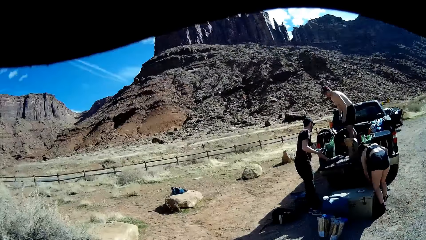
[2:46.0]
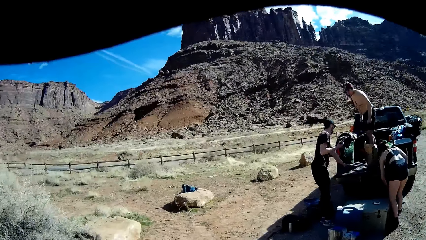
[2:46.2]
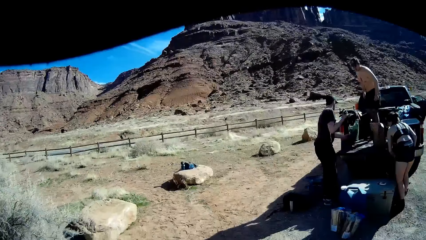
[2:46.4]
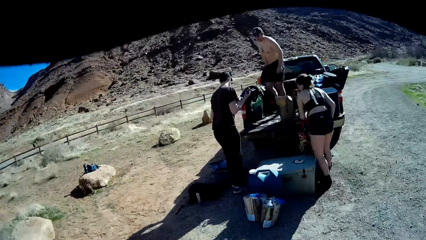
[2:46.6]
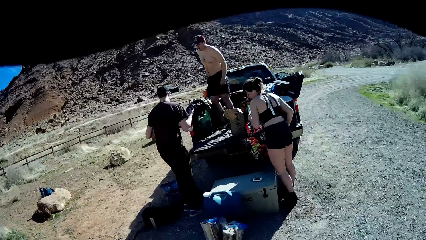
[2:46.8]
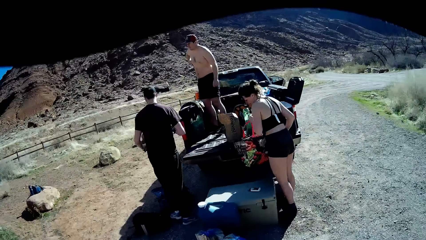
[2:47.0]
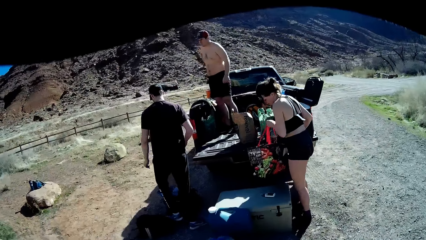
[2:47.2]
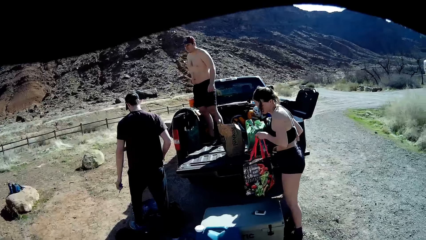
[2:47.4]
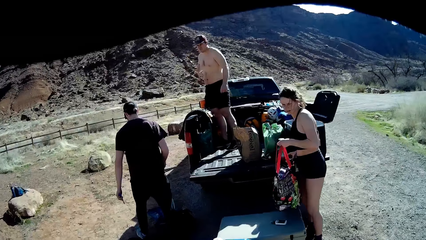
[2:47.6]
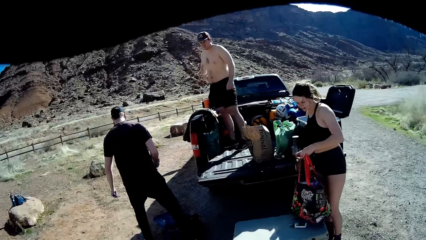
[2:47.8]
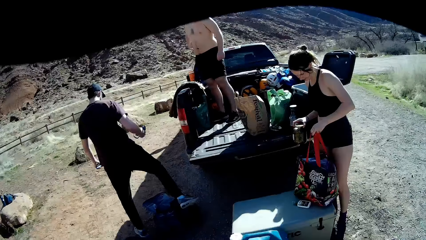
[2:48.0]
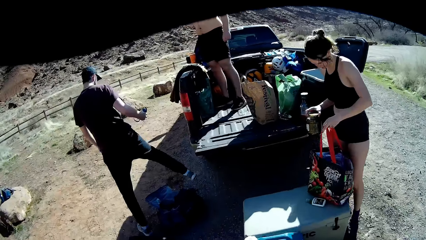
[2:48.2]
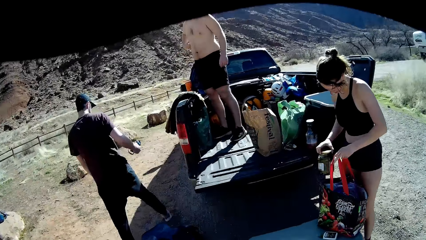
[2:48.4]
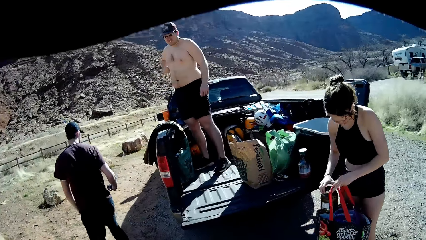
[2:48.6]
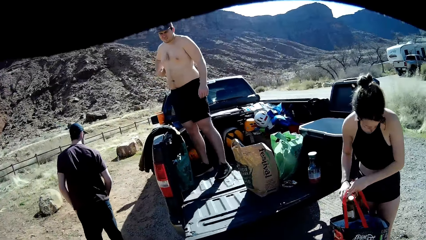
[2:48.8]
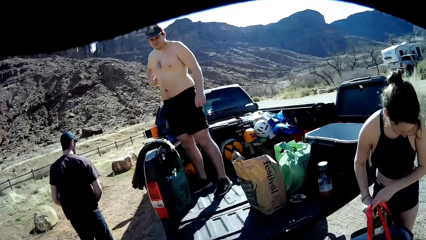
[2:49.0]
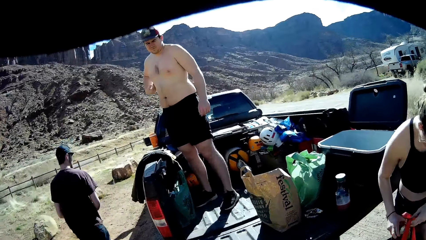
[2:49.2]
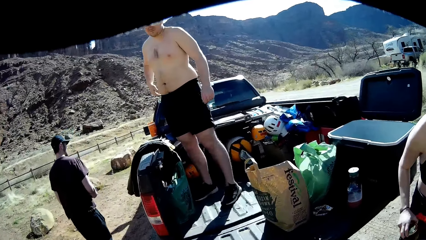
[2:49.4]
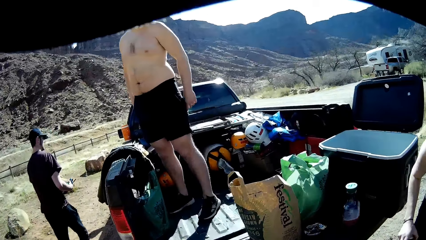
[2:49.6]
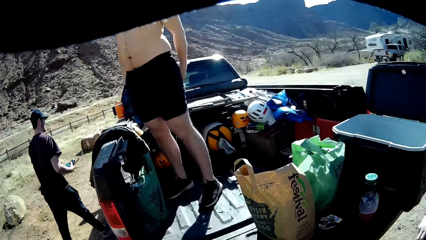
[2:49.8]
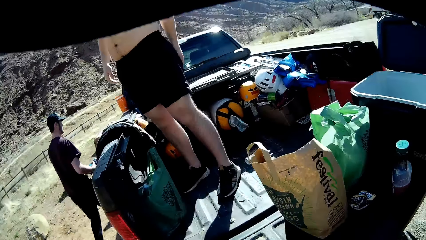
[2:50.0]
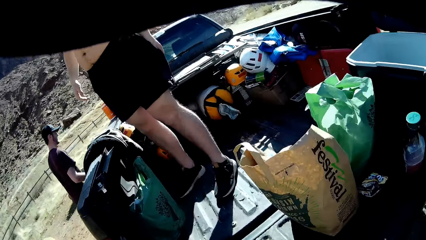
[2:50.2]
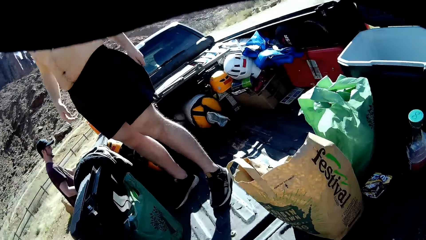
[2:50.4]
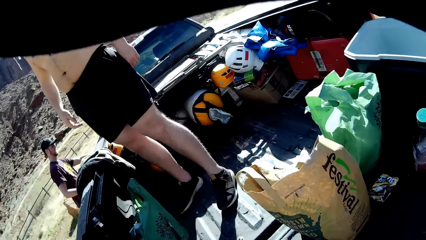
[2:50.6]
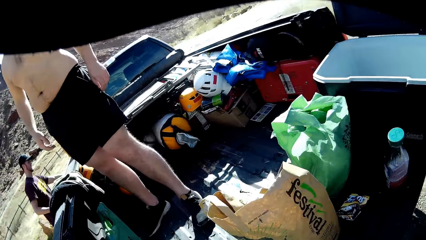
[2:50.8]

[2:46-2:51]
The woman places a carrier bag on the trunk case on the floor with her left hand. A man walks behind the car. The woman drops a jar of honey in the carrier bag with her right hand. Another man pulls his shorts.

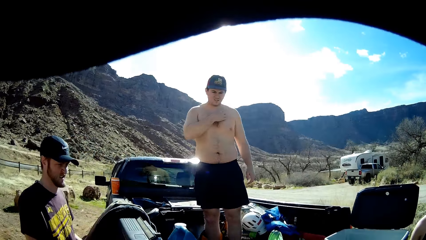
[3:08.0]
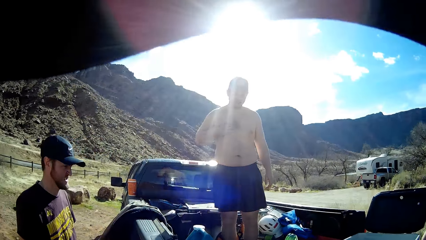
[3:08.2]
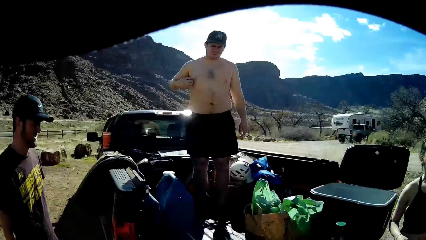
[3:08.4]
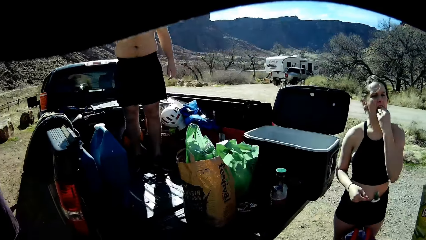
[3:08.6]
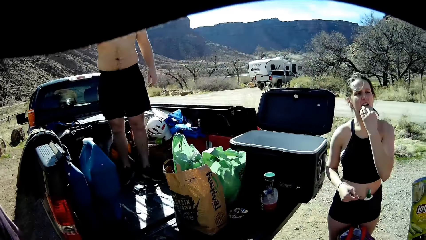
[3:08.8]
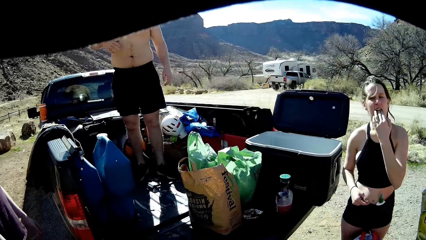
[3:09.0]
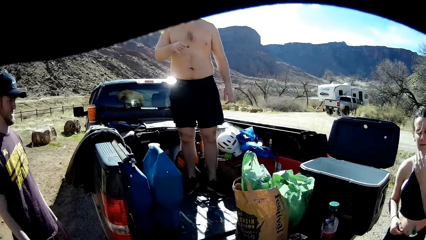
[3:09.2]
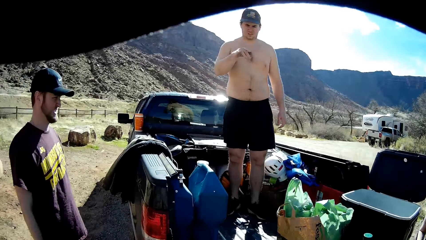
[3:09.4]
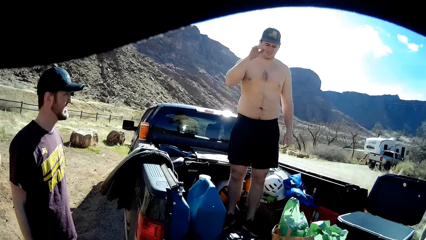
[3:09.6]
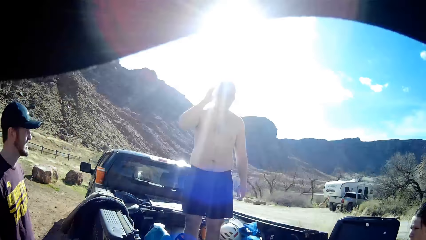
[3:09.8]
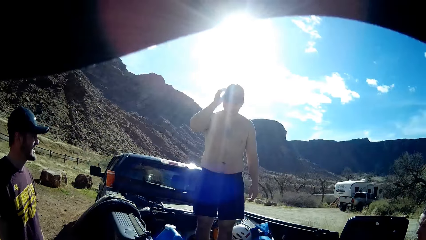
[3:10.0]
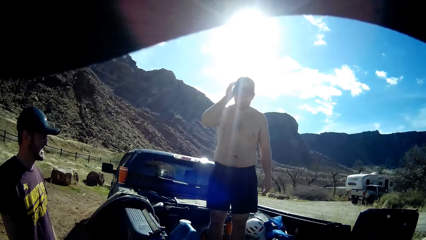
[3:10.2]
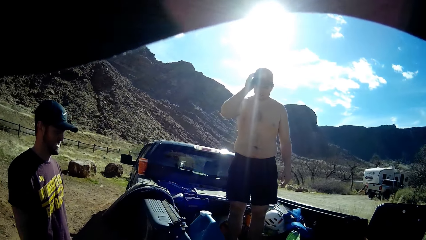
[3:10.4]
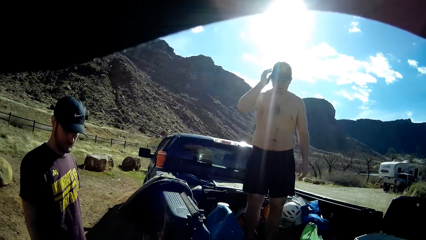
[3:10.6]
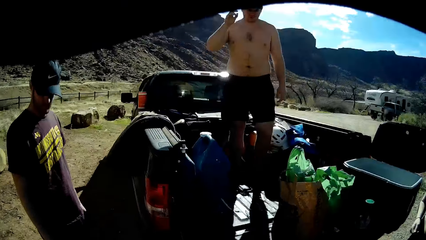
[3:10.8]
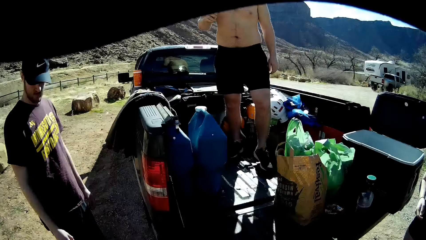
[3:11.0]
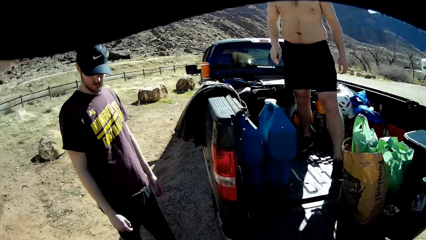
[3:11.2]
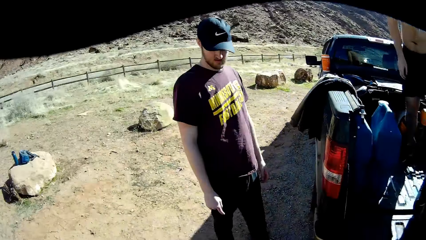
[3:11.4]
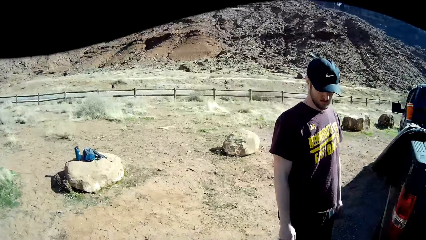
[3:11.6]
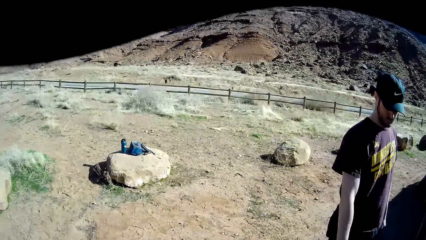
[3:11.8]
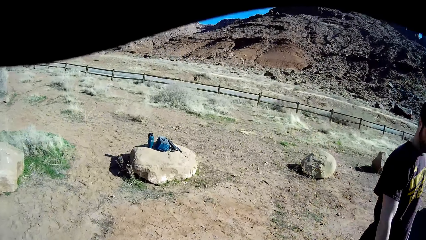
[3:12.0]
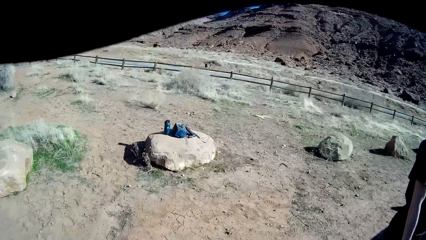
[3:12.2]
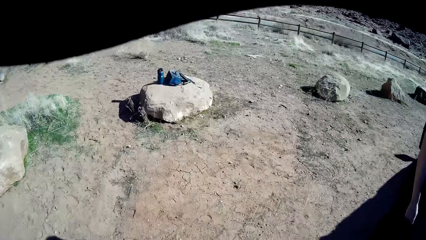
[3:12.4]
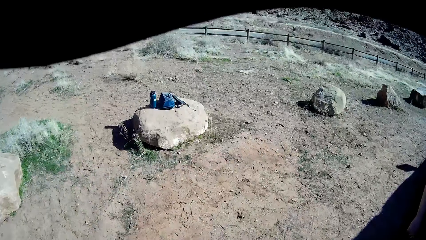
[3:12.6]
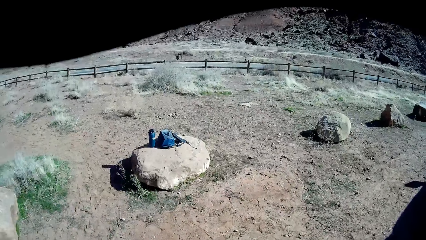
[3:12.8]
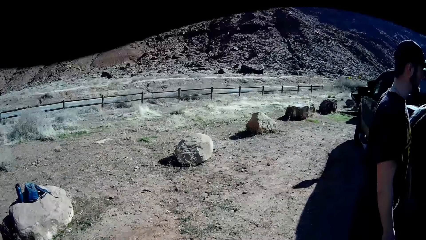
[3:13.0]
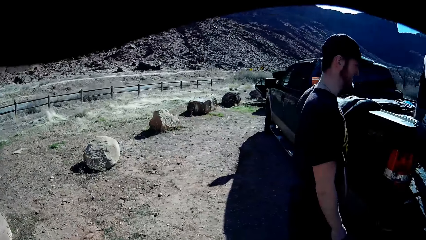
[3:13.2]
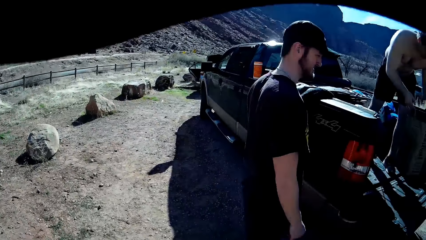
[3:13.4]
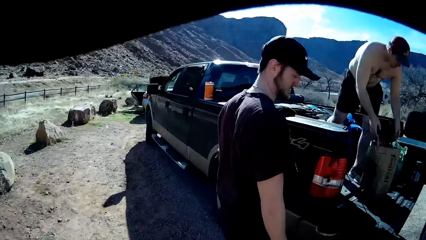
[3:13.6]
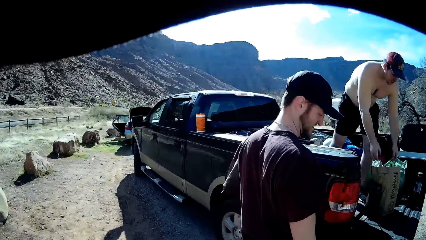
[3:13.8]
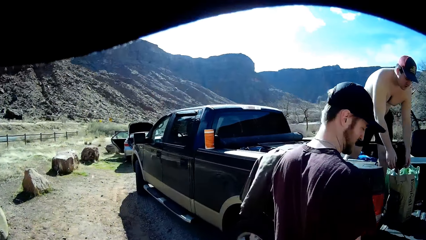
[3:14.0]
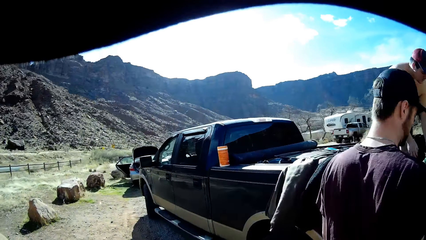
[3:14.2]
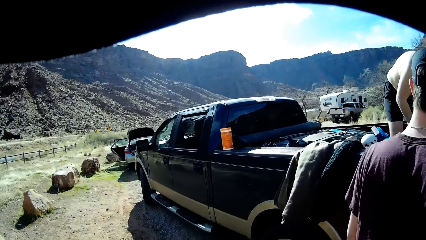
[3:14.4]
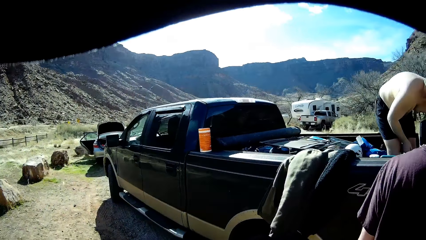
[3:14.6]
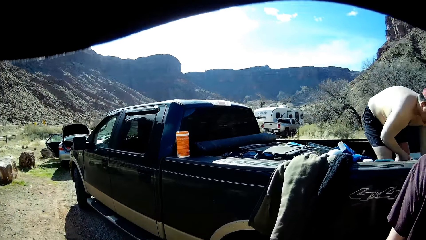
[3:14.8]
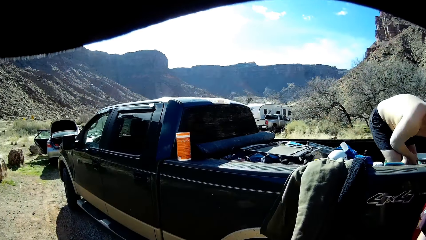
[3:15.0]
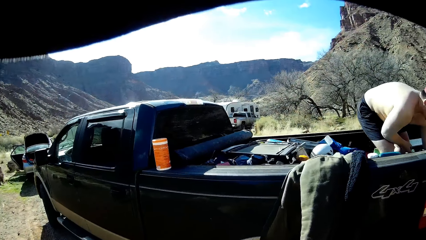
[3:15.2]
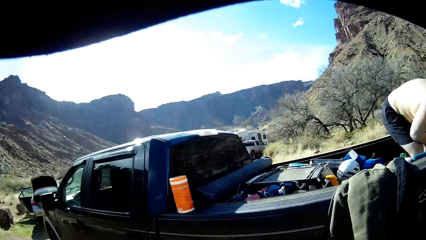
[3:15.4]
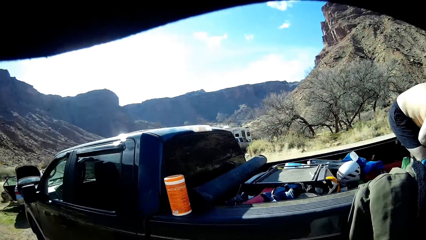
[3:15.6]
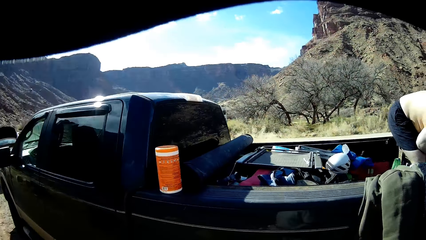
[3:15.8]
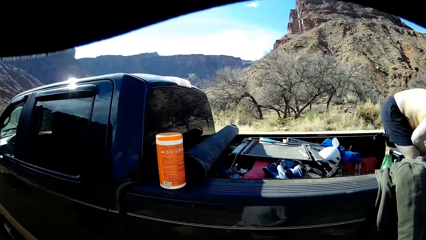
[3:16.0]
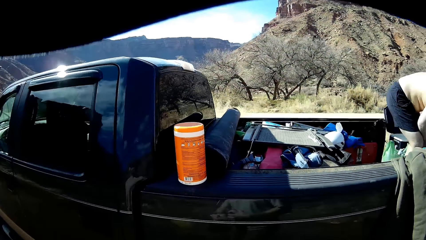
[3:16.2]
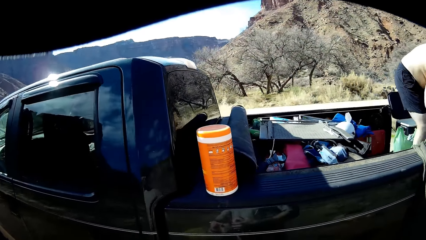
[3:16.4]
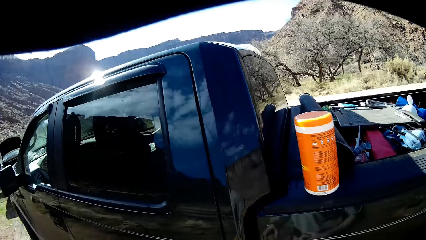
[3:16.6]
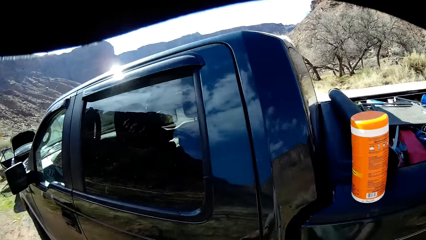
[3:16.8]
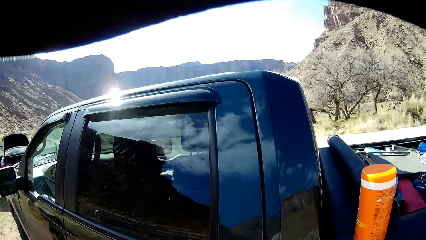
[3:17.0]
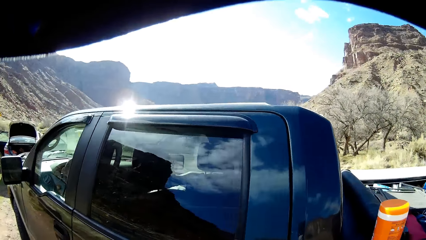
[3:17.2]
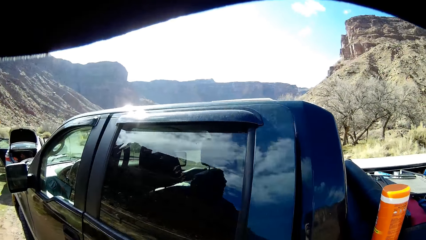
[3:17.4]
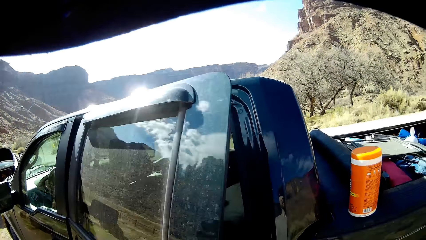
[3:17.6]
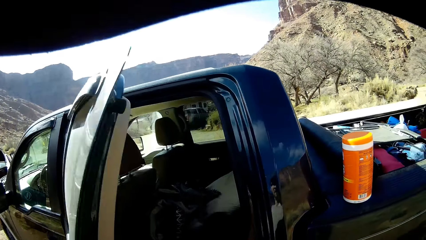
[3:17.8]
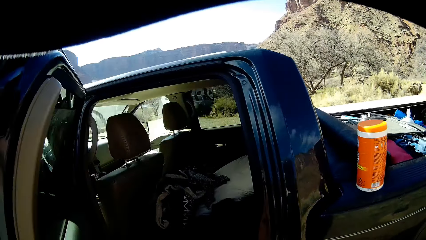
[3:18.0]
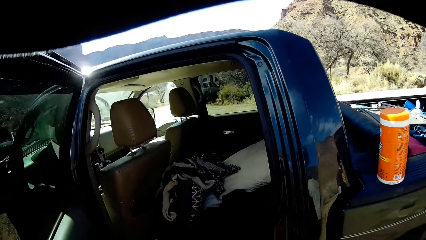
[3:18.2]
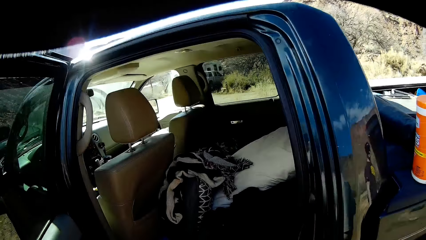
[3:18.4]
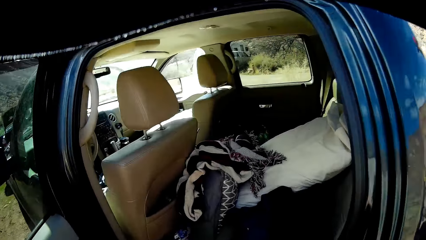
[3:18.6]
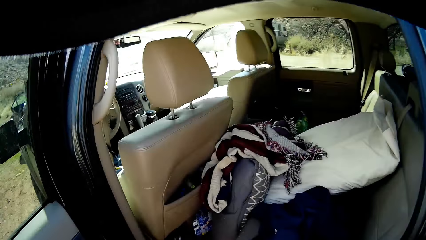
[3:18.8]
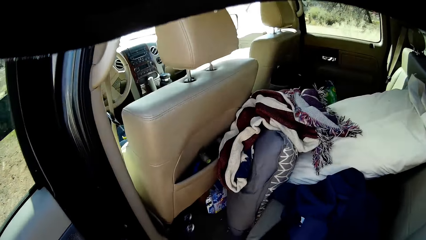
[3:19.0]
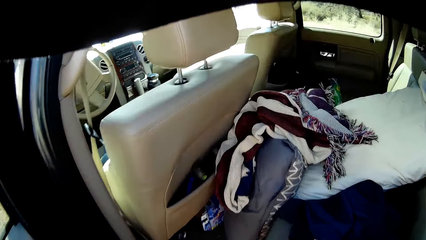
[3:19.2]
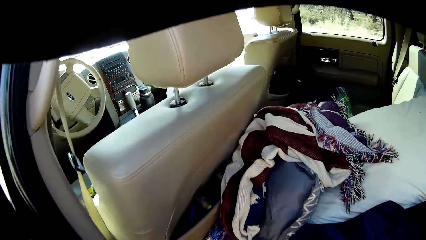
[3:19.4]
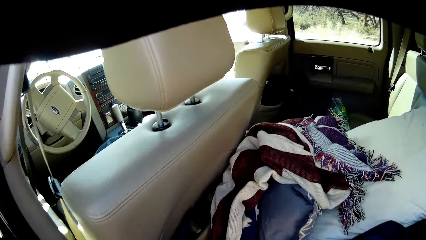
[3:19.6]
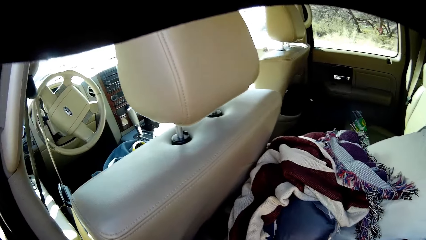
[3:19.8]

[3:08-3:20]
The camera wearer turns left. He walks near a man. He moves around the car. He opens another door of the black pickup truck with his left hand.
